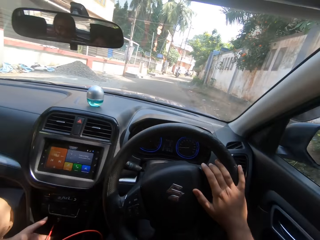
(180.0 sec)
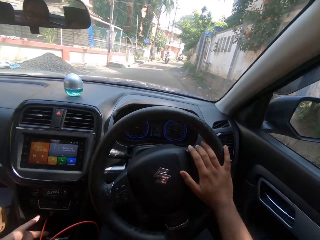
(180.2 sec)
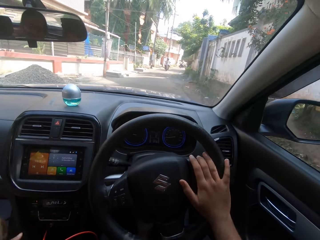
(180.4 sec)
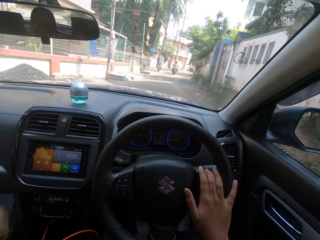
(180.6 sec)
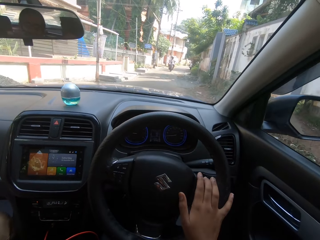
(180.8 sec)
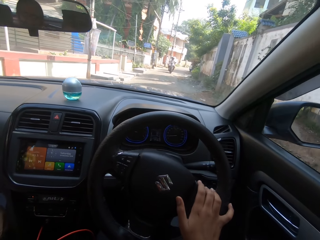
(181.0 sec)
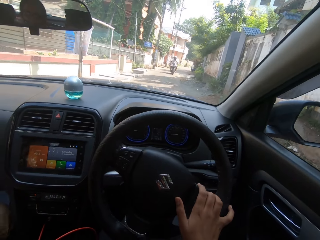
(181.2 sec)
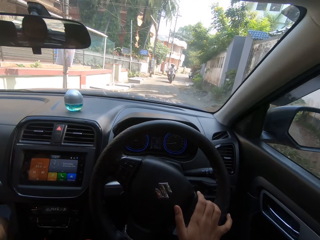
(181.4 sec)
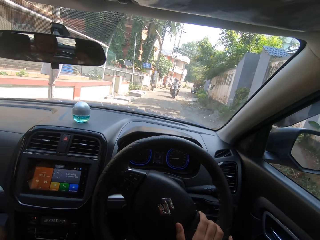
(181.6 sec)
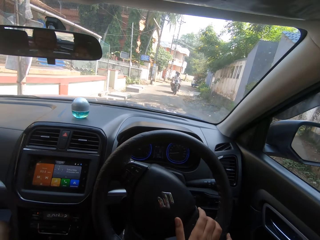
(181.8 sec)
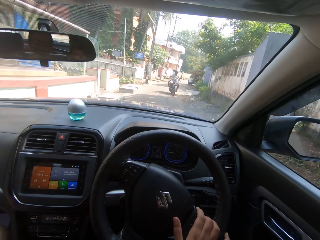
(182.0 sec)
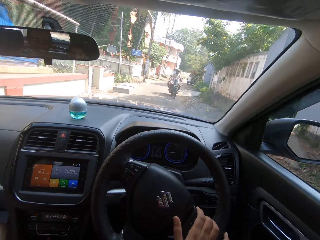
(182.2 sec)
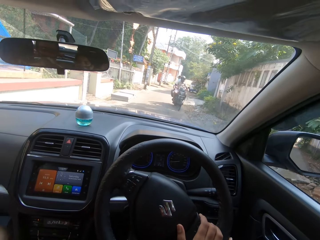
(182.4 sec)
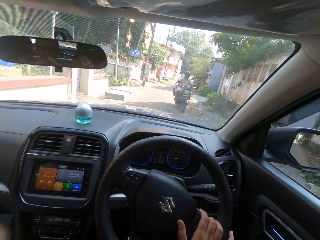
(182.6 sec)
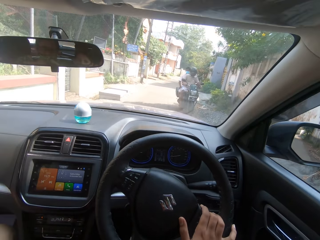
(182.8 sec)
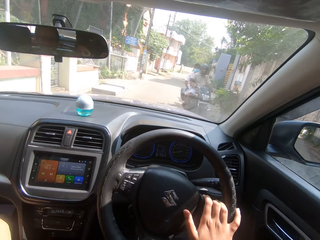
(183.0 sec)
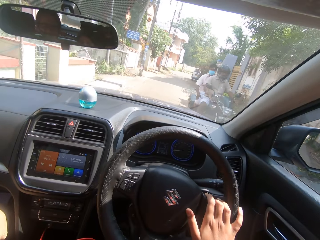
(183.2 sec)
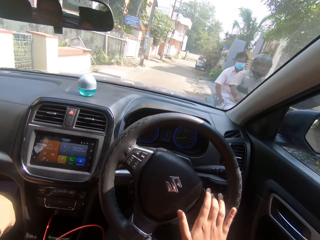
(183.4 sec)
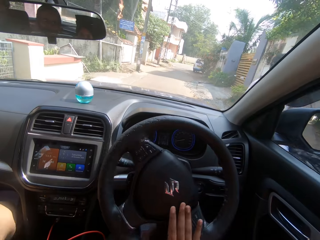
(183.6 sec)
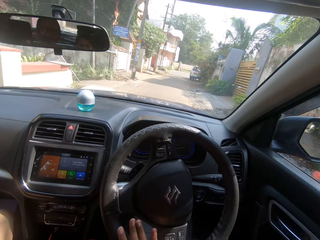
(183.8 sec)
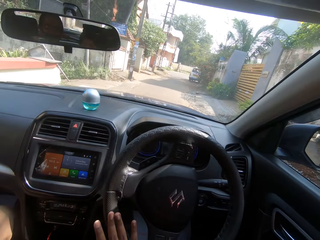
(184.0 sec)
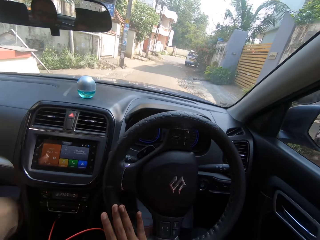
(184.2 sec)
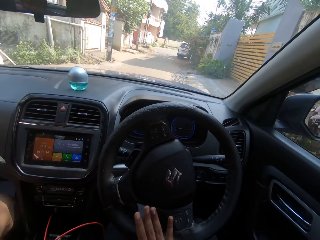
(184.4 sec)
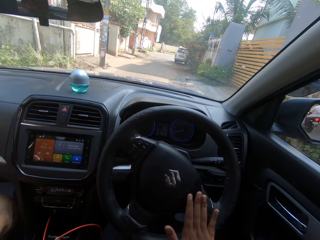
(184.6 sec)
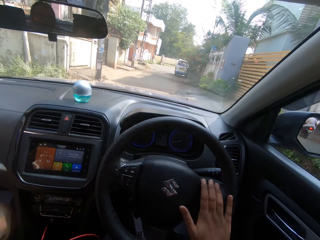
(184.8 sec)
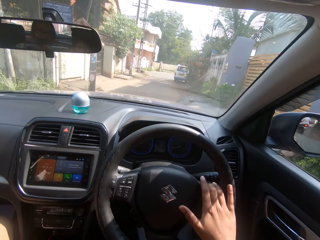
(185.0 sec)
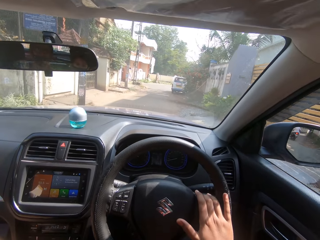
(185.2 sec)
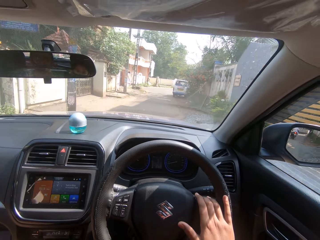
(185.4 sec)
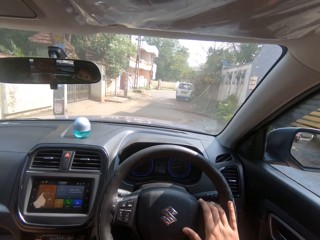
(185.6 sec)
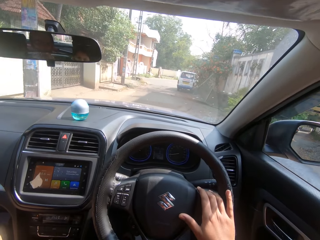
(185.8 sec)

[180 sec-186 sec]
A woman converses with friends.

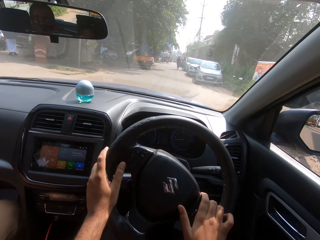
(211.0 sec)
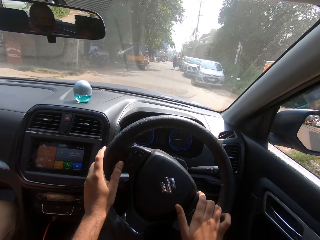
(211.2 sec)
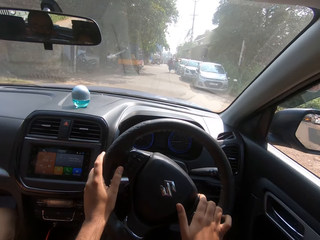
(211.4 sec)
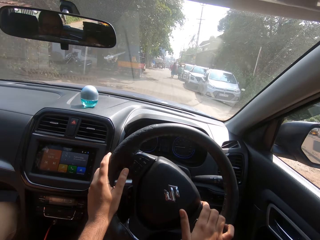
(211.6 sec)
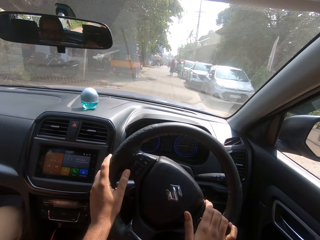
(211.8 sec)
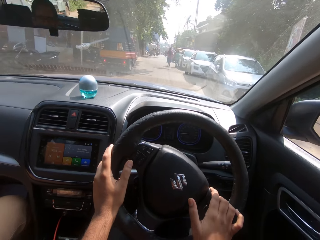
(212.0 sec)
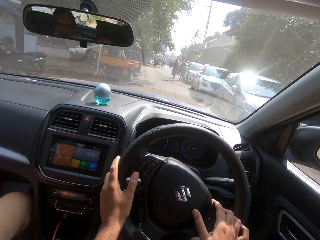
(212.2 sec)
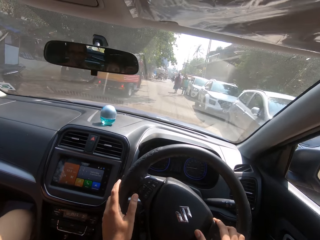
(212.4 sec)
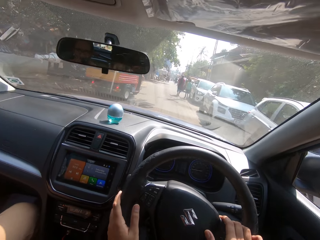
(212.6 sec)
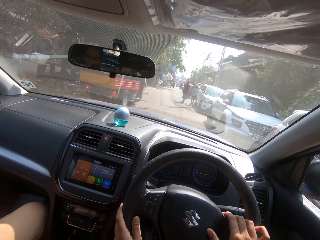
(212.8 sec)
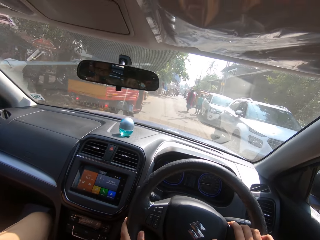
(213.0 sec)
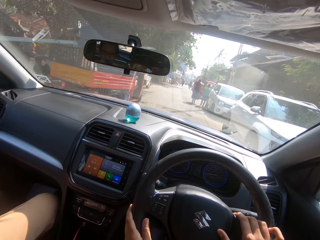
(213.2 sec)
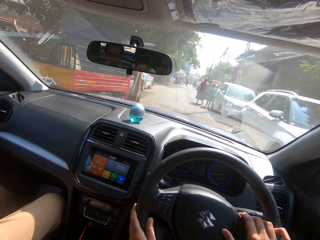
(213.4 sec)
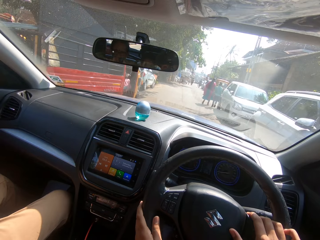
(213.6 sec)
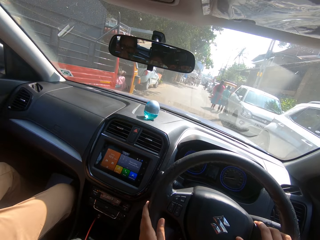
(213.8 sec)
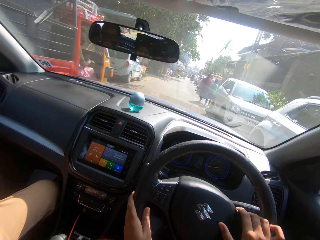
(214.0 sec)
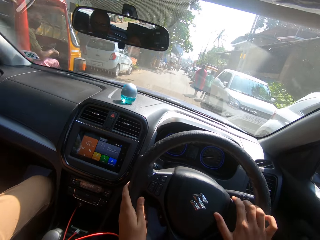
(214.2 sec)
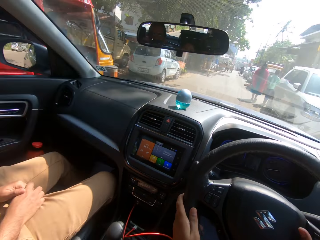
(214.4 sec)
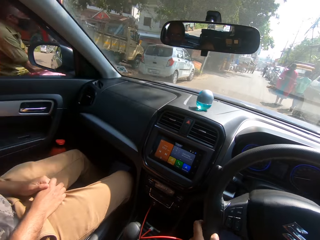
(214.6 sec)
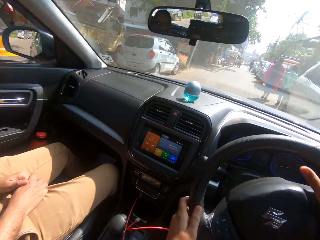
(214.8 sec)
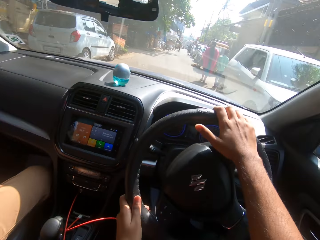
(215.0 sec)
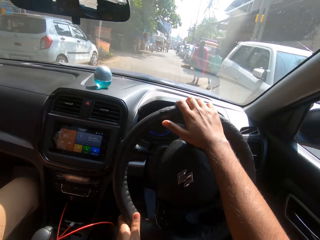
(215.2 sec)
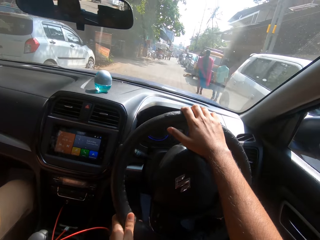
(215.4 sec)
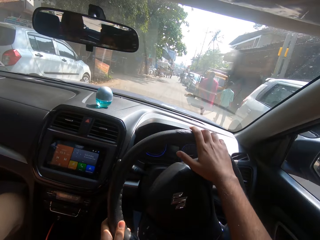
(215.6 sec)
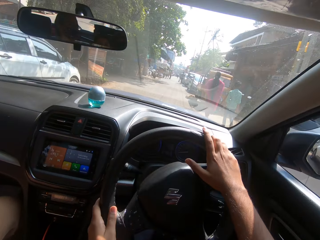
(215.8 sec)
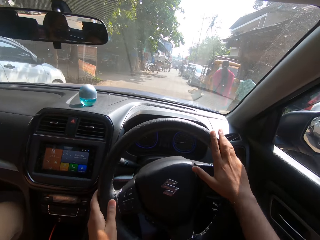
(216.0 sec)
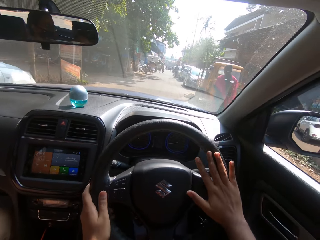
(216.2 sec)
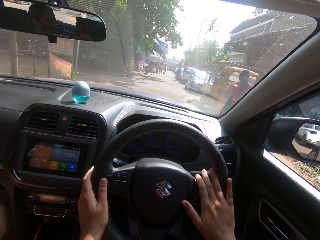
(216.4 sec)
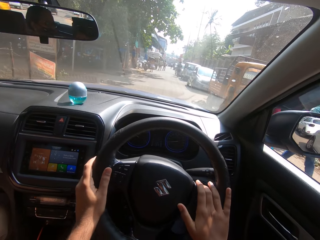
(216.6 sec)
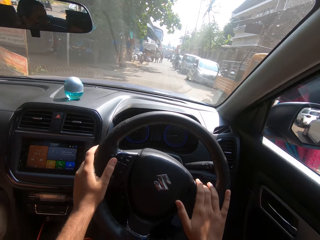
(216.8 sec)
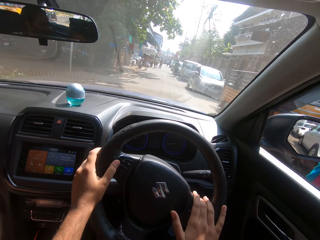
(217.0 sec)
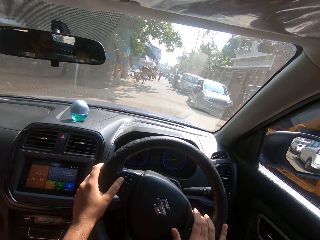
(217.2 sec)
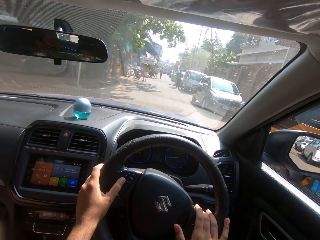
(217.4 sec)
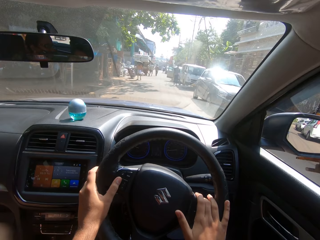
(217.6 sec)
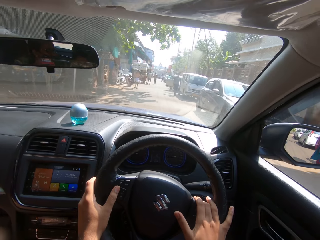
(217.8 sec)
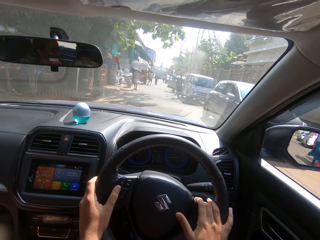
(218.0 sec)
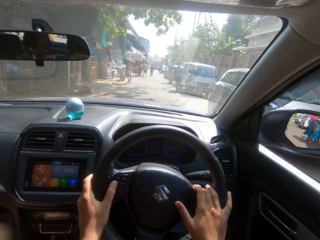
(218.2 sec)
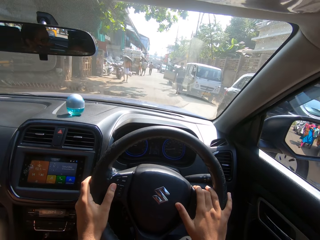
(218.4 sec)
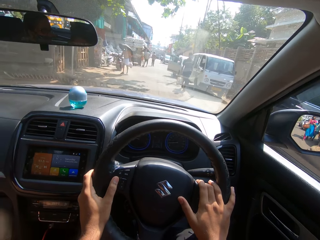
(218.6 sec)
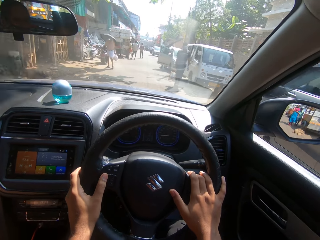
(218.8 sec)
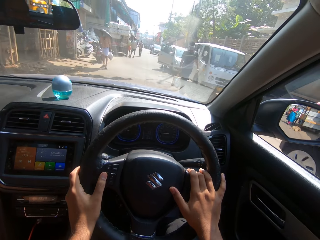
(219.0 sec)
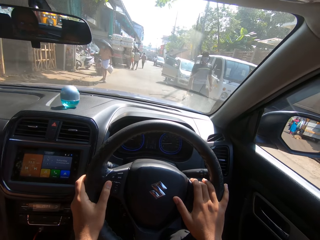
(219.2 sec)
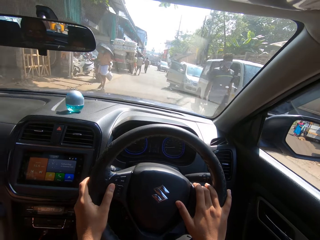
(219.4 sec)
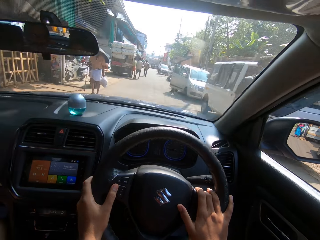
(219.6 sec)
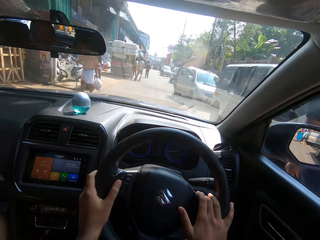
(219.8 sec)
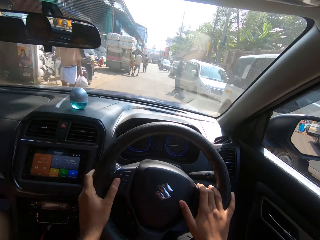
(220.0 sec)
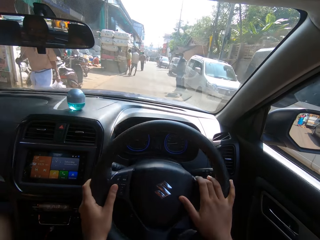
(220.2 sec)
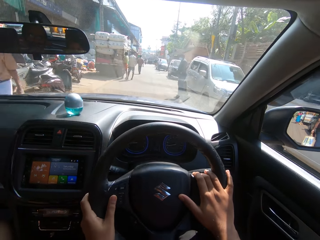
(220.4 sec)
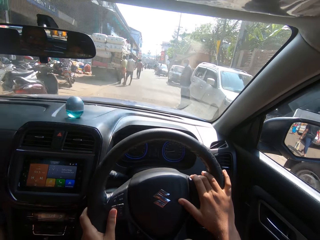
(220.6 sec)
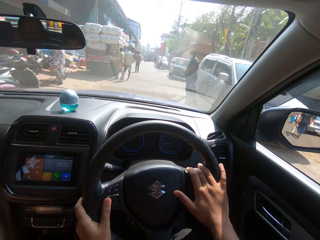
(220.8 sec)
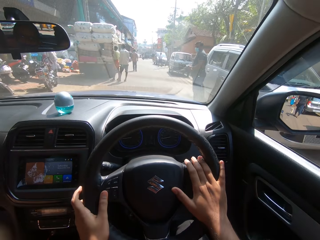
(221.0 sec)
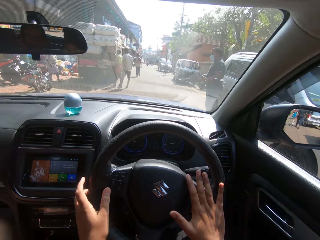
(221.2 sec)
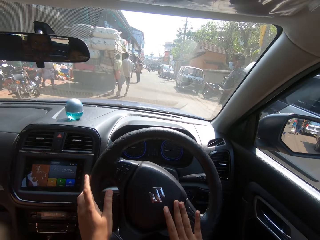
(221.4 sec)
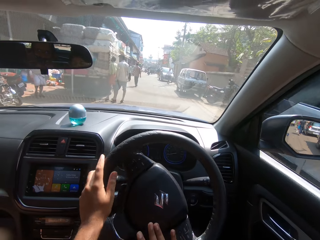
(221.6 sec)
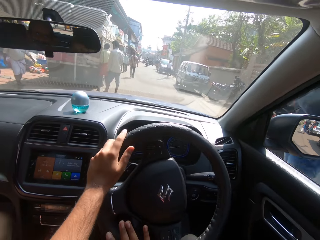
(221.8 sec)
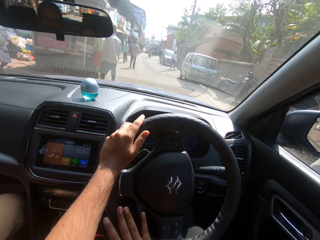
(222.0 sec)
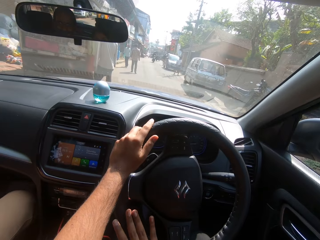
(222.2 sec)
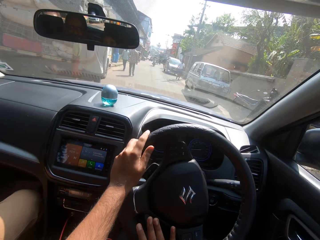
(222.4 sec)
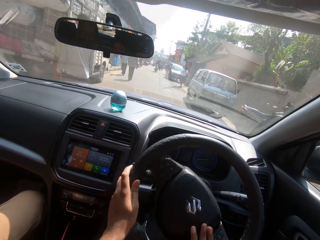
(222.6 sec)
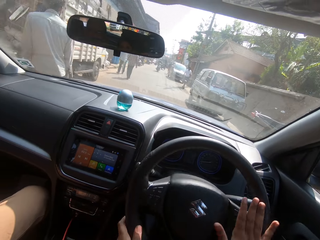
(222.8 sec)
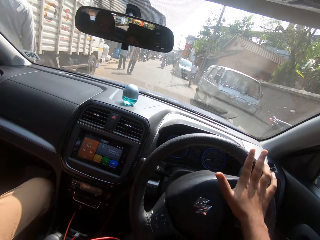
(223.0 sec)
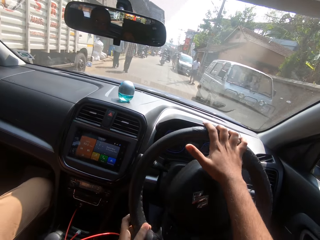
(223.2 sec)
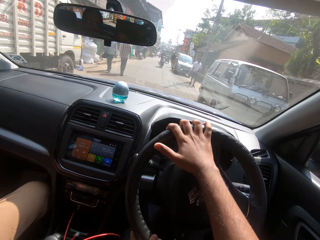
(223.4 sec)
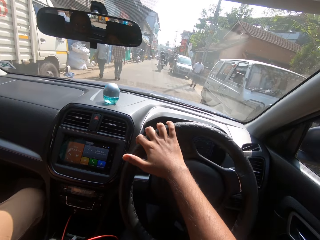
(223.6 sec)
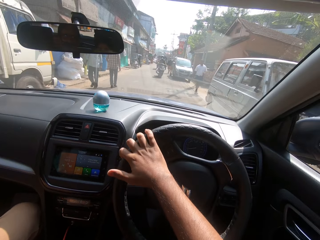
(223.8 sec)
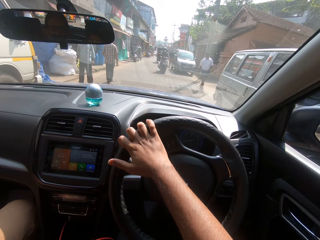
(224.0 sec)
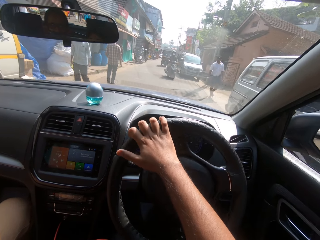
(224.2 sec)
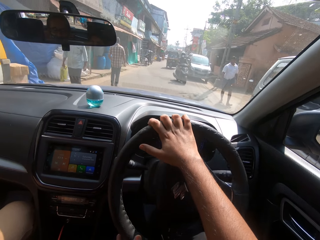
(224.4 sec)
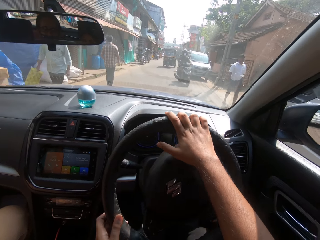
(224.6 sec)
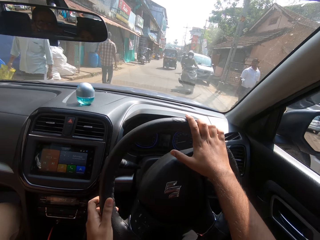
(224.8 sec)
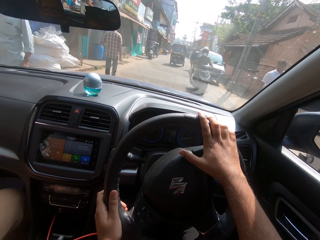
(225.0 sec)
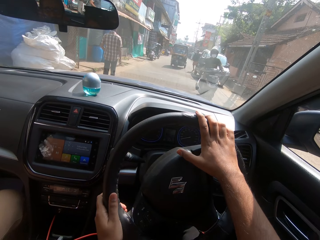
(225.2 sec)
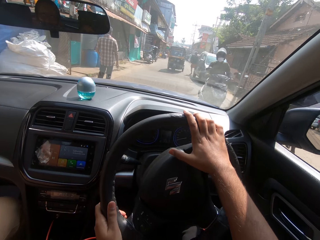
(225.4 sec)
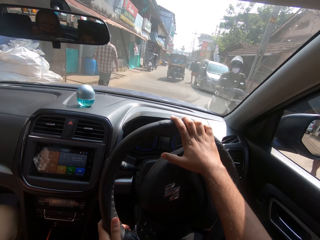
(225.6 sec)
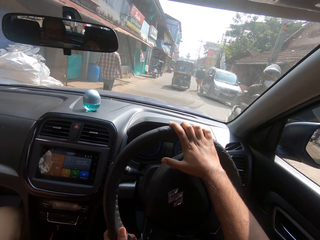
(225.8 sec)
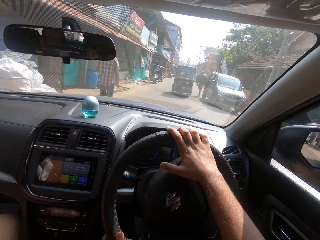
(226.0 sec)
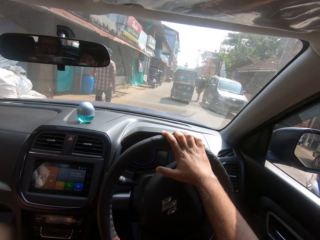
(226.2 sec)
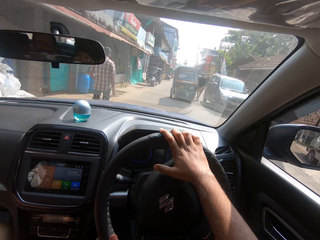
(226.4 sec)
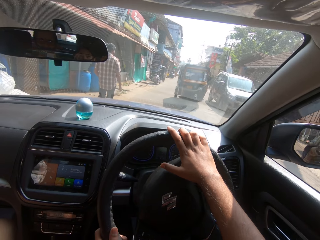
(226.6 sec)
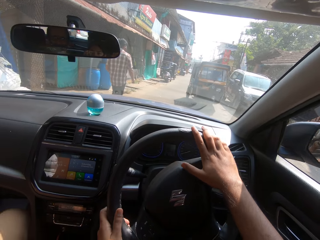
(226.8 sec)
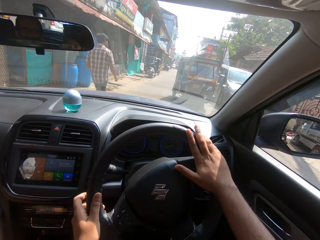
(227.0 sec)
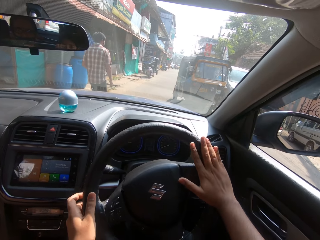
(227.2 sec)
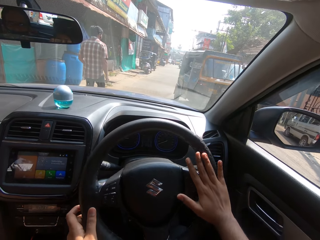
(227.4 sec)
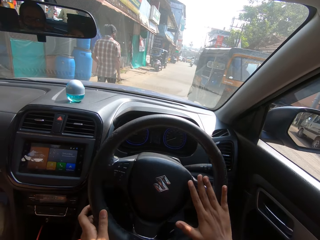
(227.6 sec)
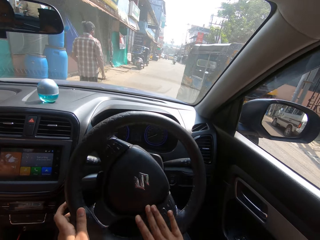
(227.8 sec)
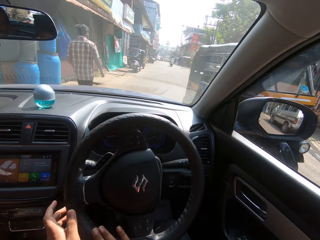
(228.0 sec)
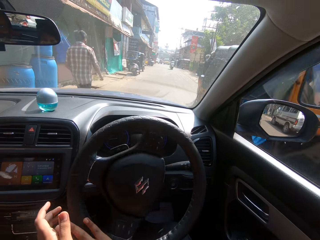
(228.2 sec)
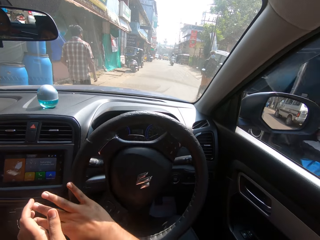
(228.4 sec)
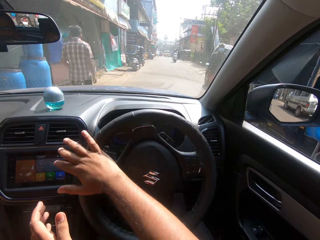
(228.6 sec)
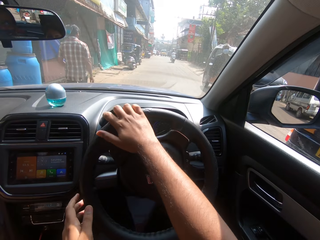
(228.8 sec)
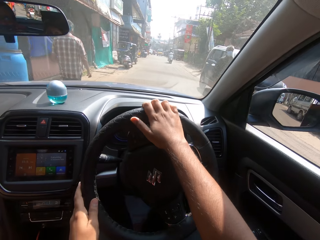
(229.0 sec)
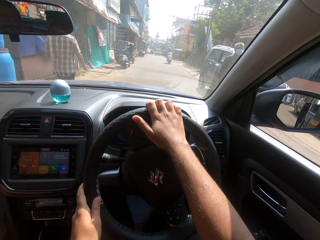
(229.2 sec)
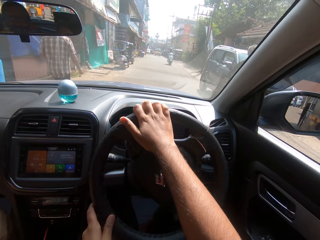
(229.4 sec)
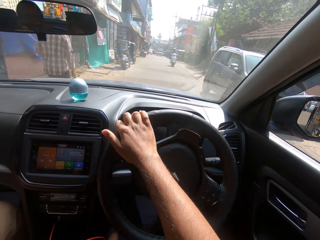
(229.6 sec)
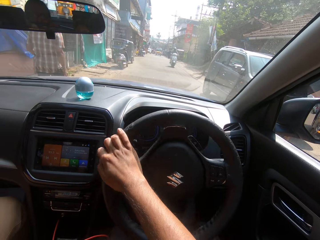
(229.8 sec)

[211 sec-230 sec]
The camera wearer horns the car. They drive the car on the road. They converse with friends.
